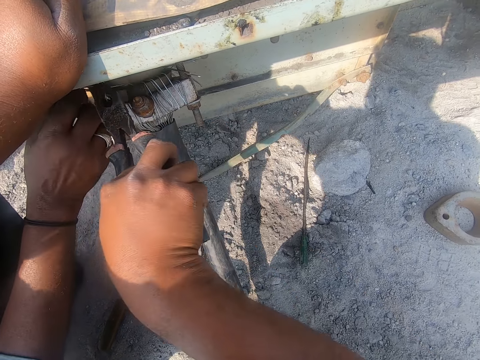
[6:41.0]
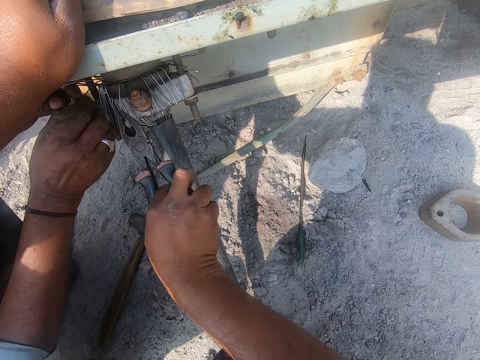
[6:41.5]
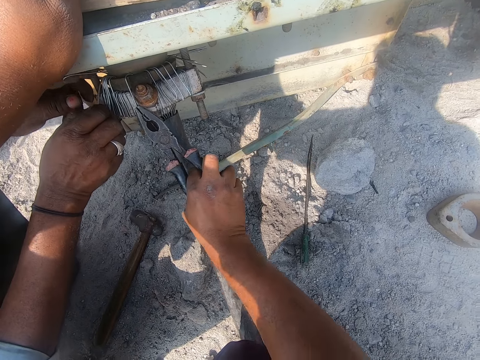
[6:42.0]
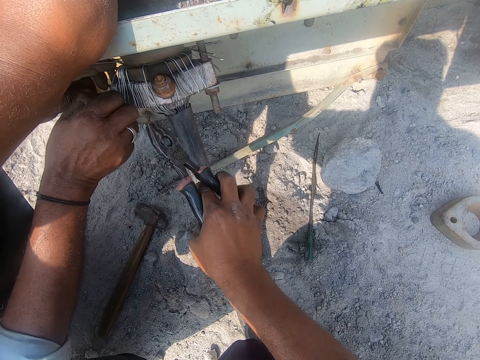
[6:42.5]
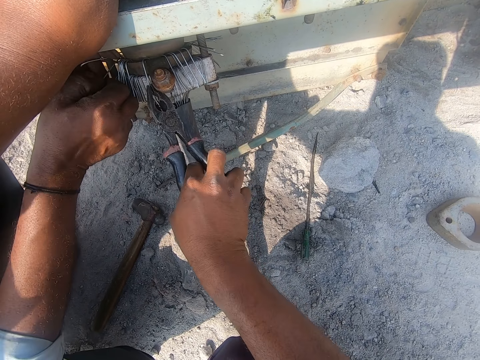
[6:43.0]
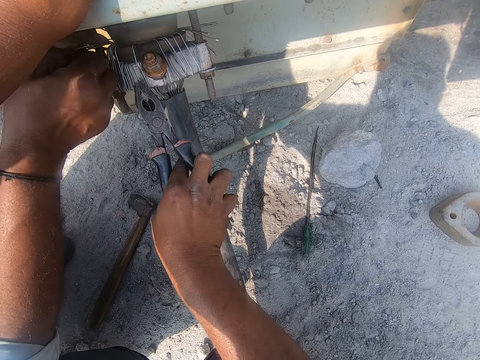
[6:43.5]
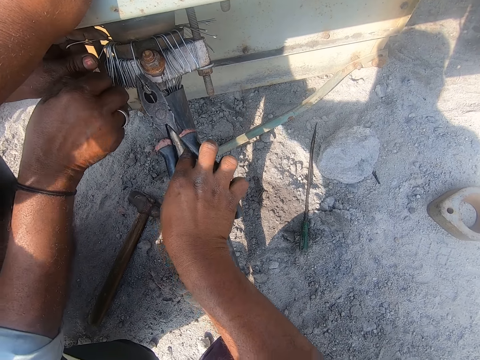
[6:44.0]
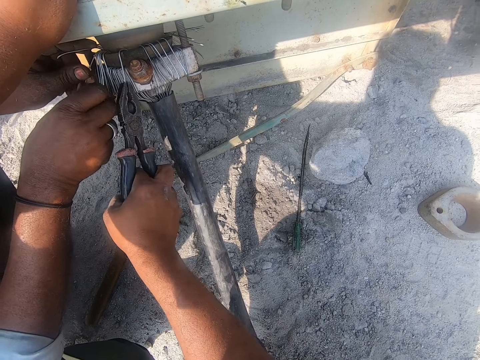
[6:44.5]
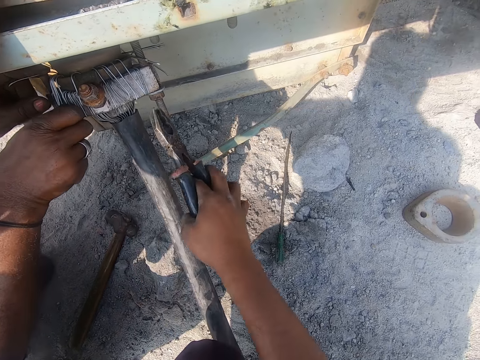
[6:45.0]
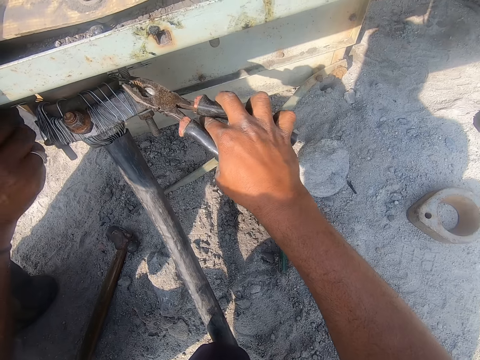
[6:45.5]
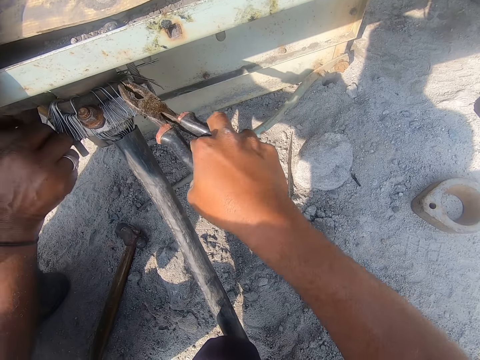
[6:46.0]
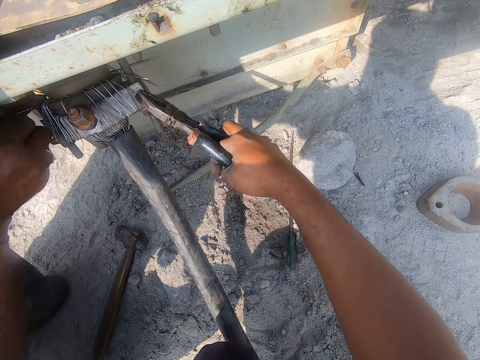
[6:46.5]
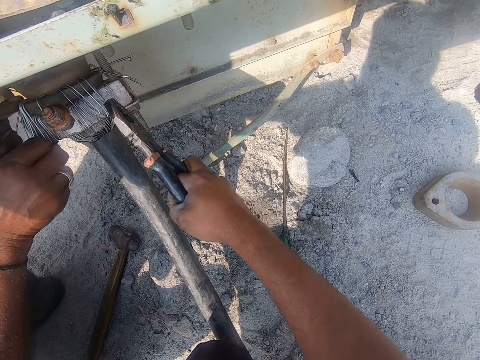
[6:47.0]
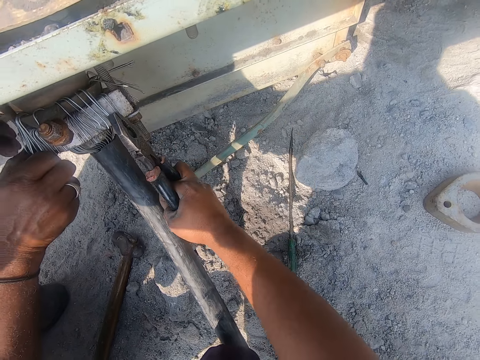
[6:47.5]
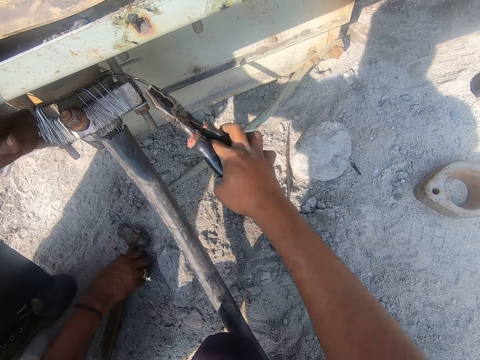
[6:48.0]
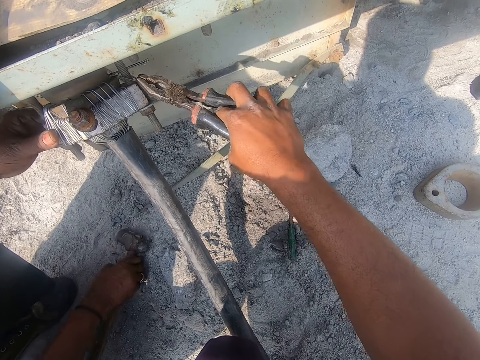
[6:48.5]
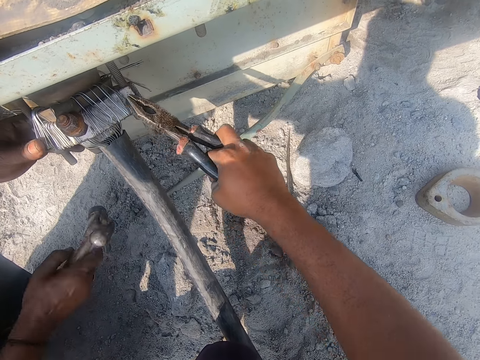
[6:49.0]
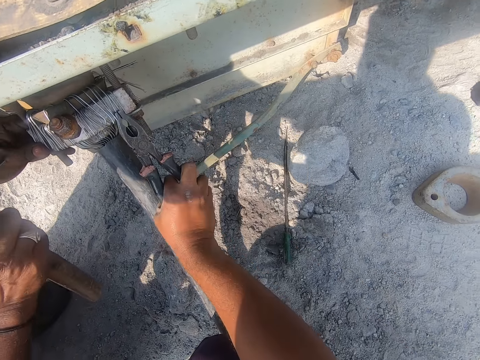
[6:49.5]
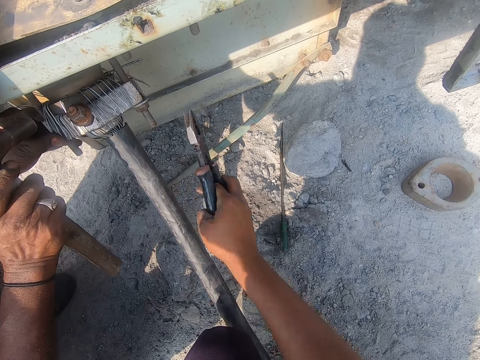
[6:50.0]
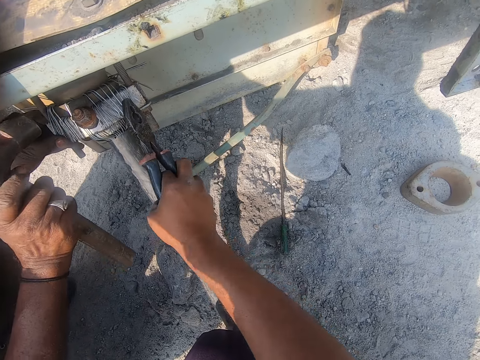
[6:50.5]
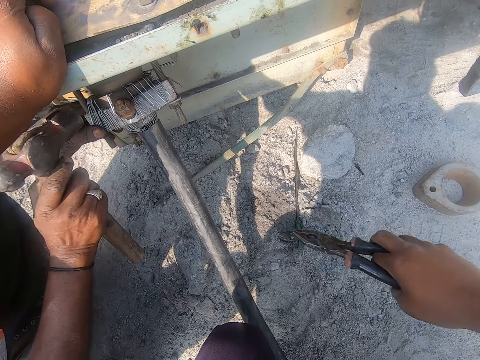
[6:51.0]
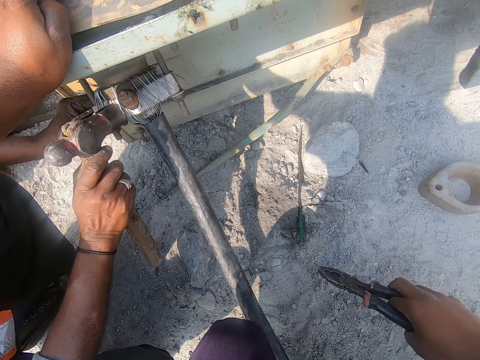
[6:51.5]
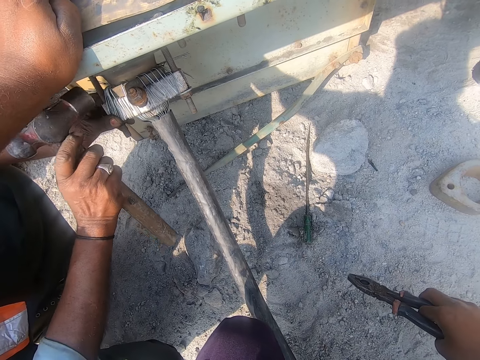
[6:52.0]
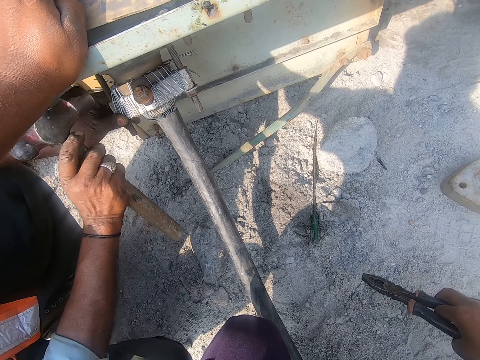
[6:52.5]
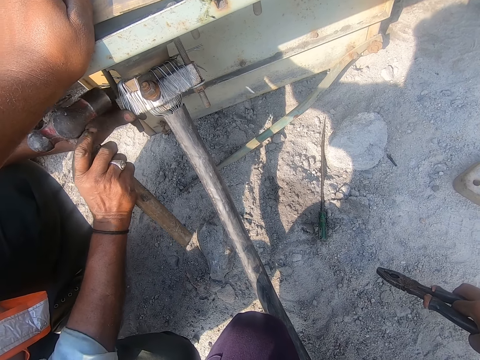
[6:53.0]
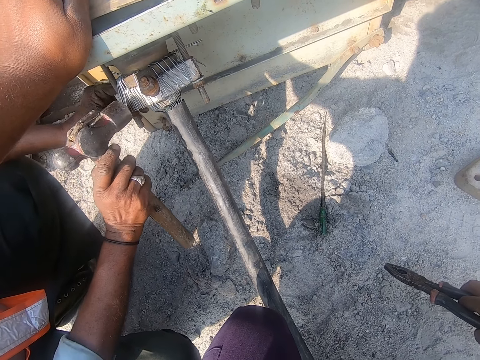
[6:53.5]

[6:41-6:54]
The camera wearer repairs using a plier. A man picks up the hammer. The camera wearer hits the cable with the plier. The man hits a structure with the hammer. The camera wearer stops work.

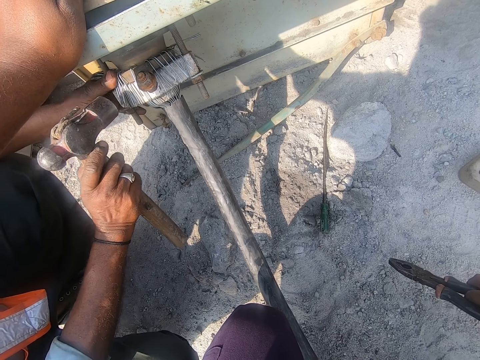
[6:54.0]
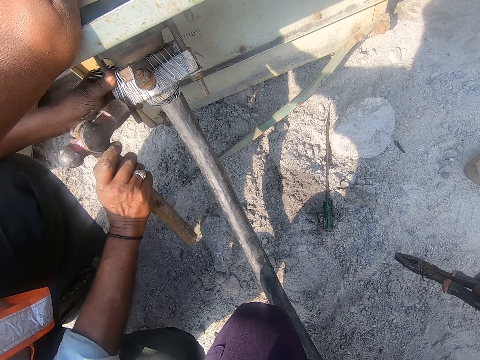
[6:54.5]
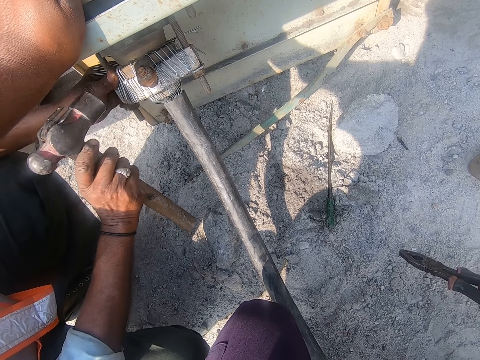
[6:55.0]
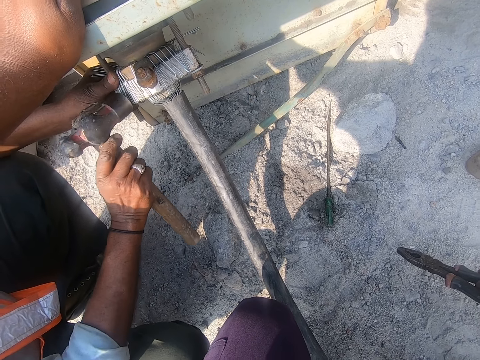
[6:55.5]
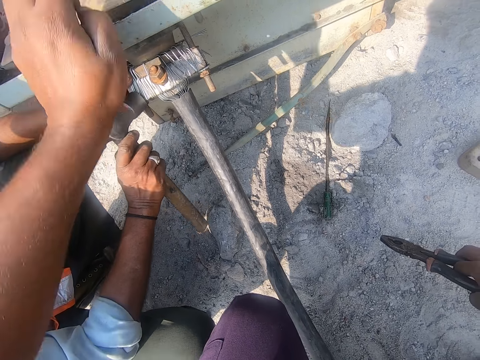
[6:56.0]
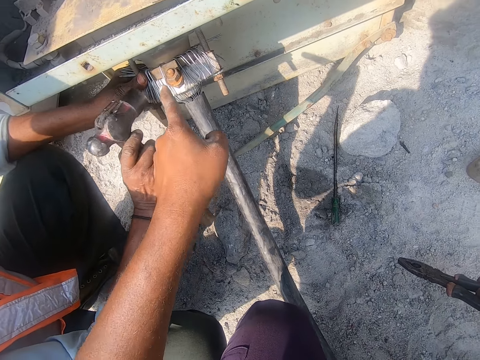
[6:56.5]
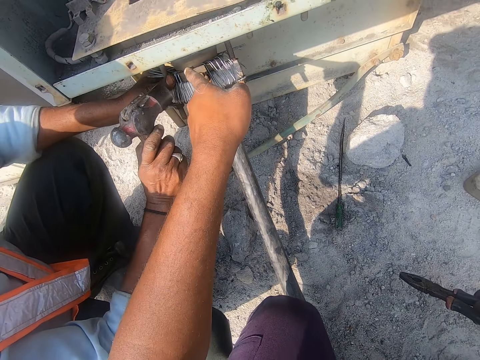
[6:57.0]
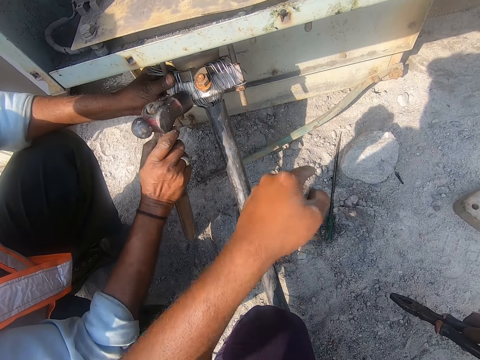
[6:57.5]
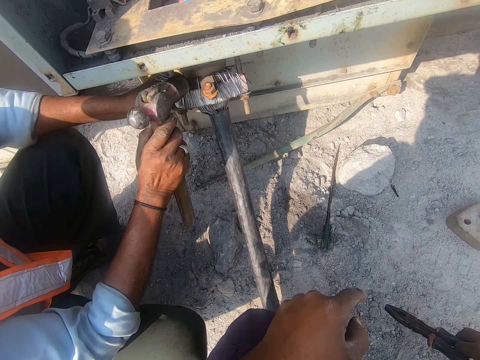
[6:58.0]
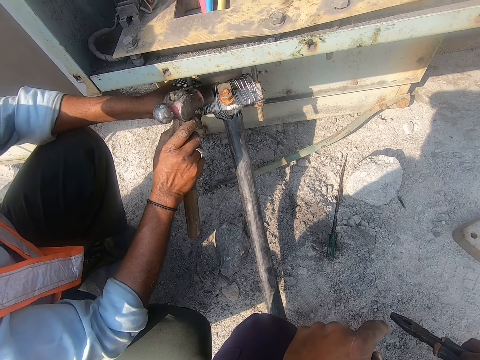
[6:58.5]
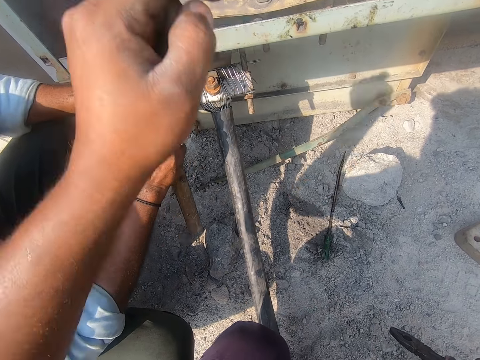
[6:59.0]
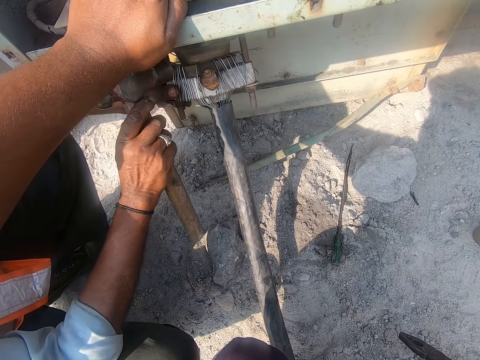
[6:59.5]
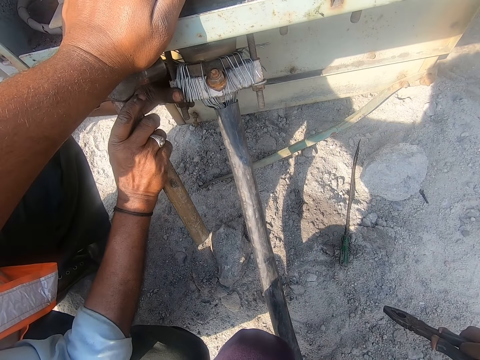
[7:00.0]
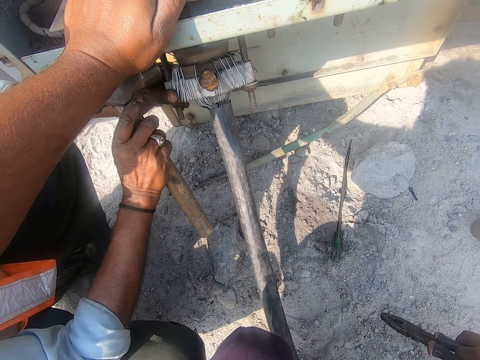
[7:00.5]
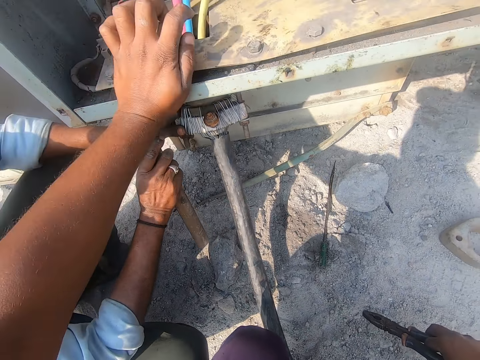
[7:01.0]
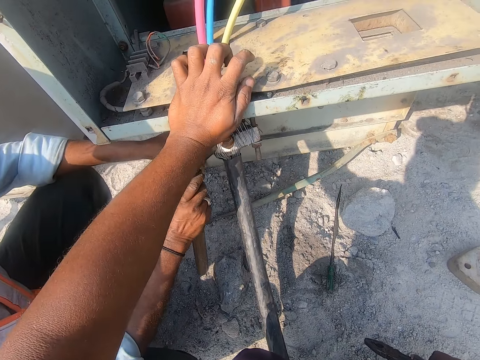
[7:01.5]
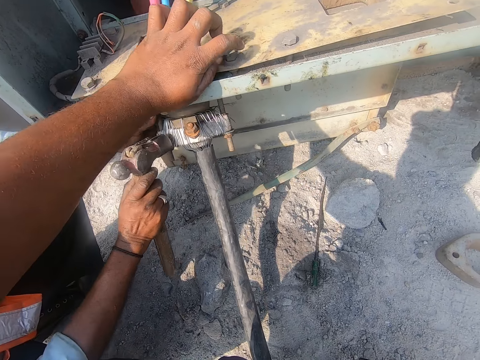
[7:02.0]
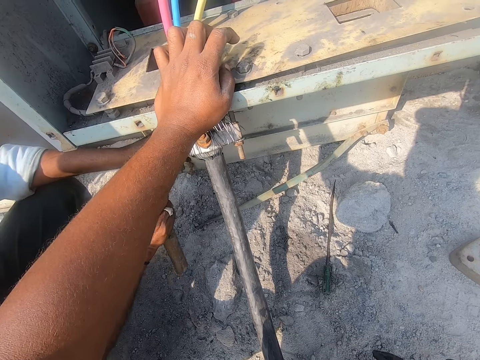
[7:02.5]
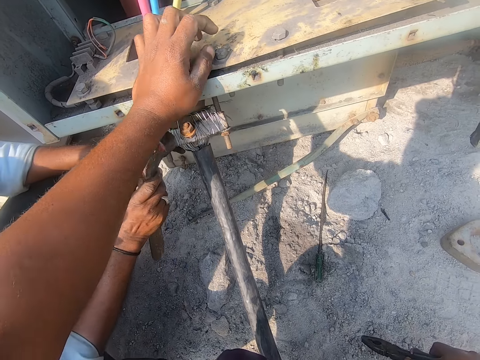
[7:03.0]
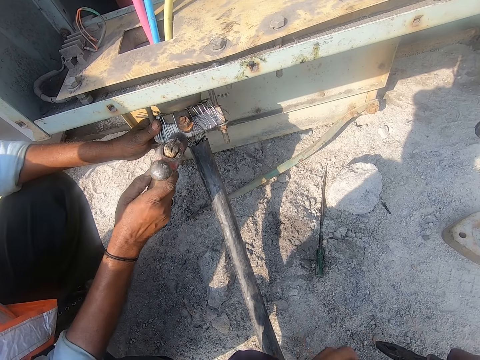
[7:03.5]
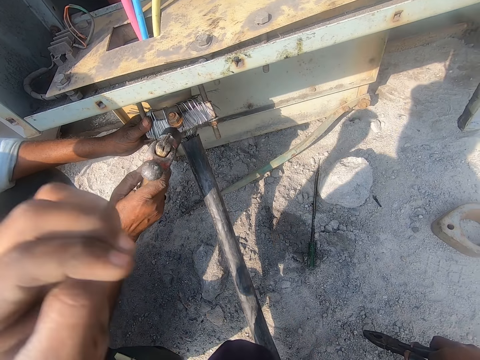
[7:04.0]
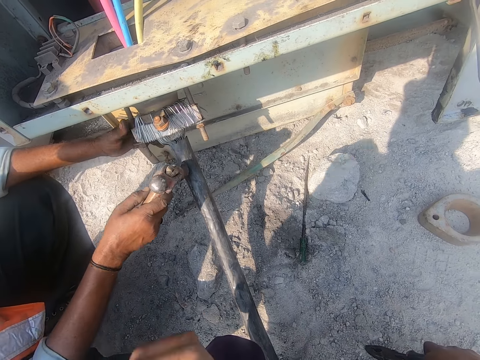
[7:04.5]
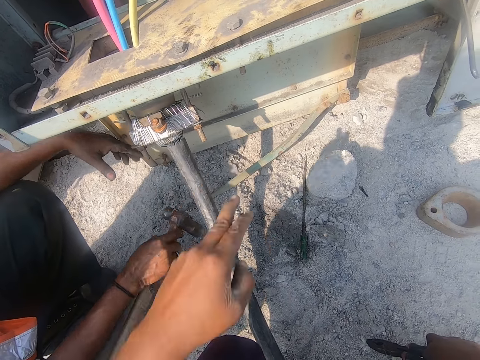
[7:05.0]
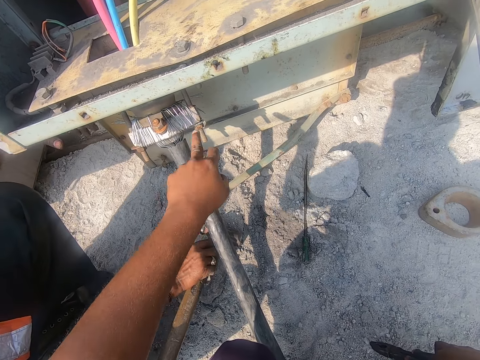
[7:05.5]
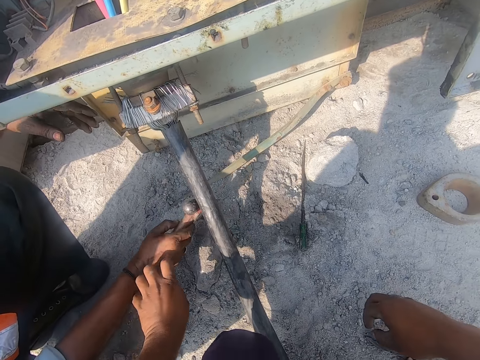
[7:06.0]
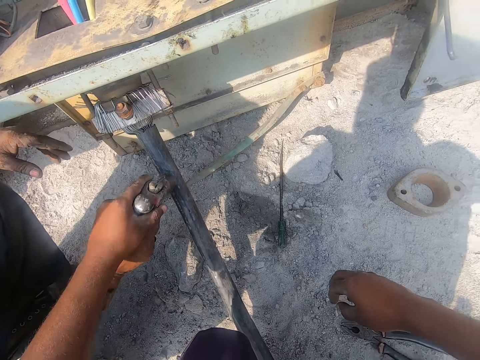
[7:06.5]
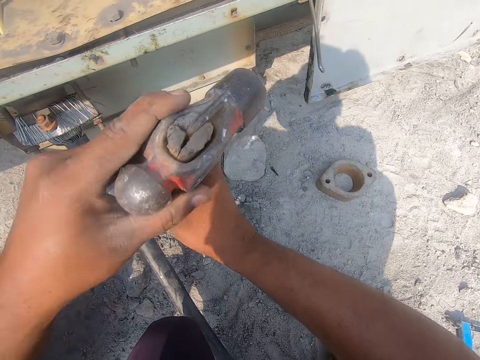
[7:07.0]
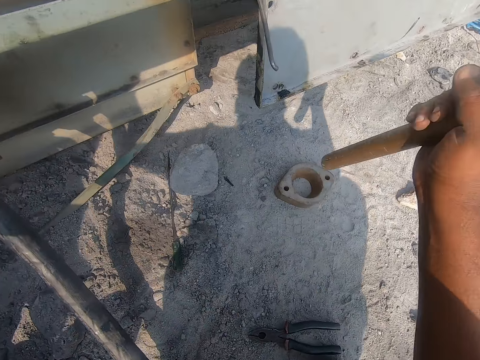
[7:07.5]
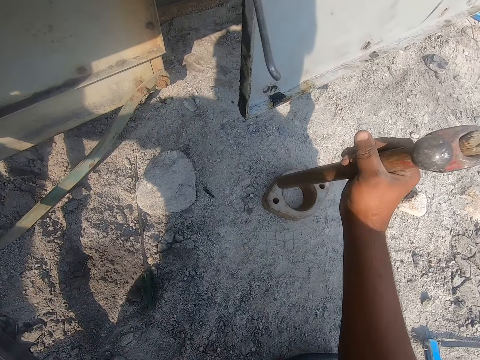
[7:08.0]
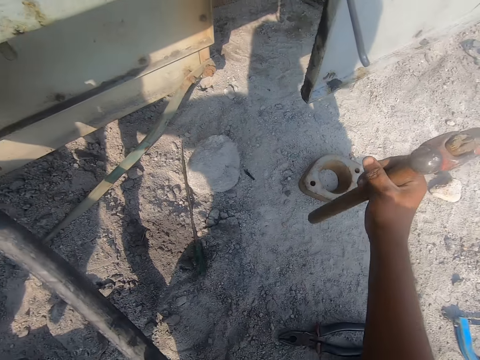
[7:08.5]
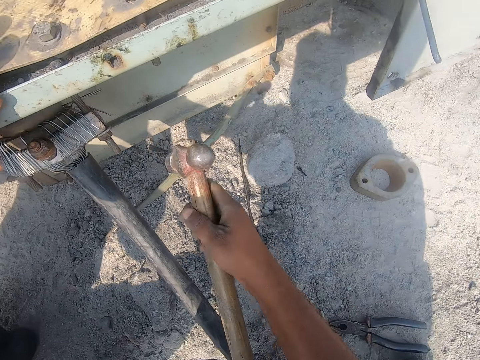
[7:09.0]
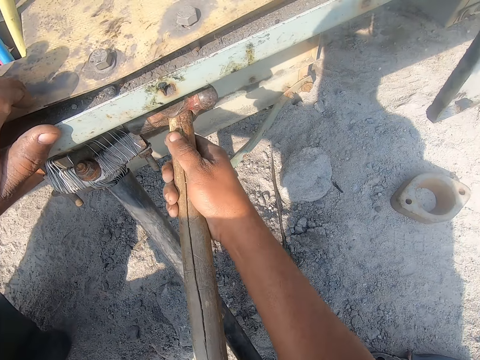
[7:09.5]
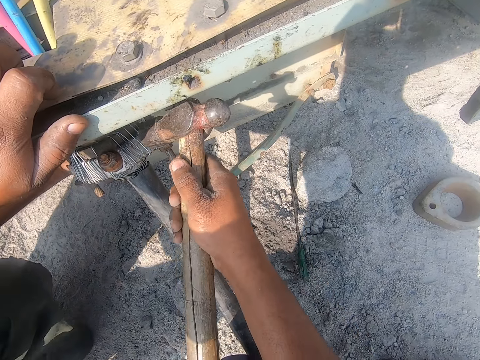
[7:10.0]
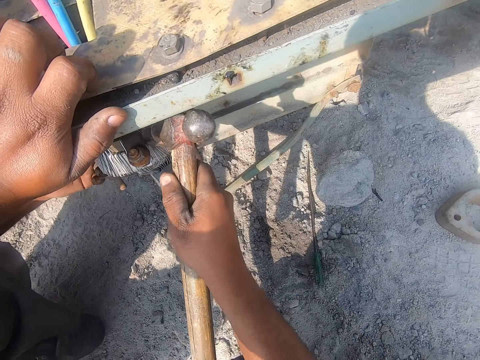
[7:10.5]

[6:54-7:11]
The camera wearer points on the structure with his left hand. He holds on the structure. He drops his left hand. He points on the structure with his left hand. He picks the hammer from a man with his left hand. He hits the hammer on the ground. He fixes the hammer. He hits the structure with the hammer.
